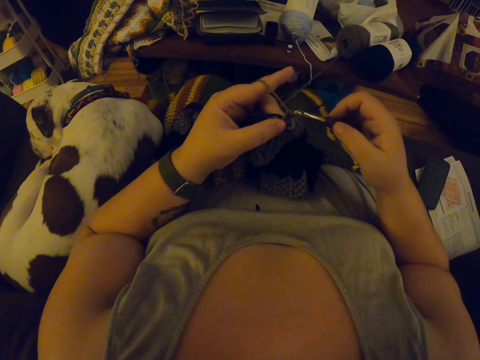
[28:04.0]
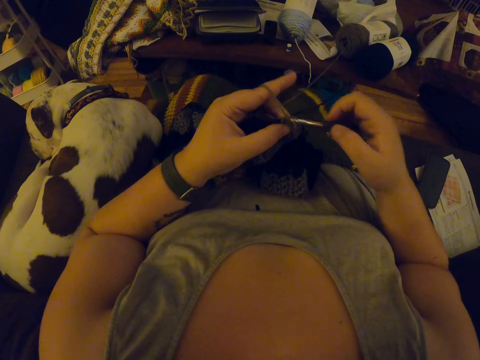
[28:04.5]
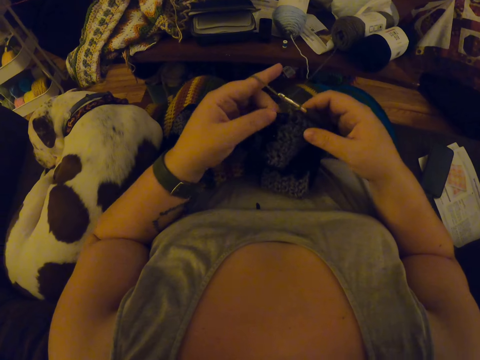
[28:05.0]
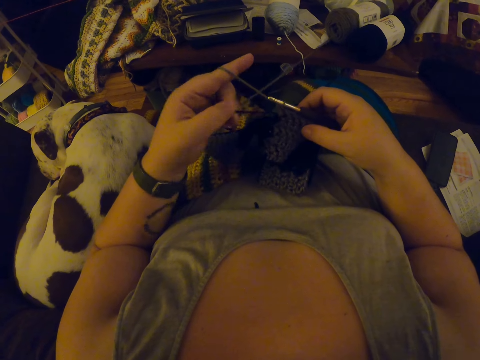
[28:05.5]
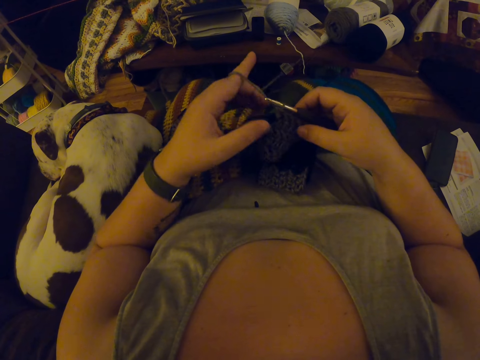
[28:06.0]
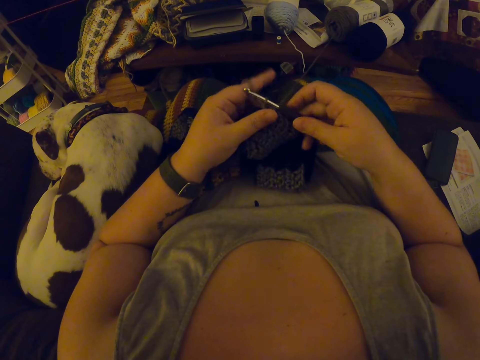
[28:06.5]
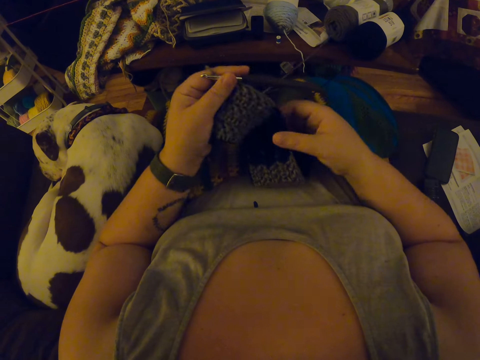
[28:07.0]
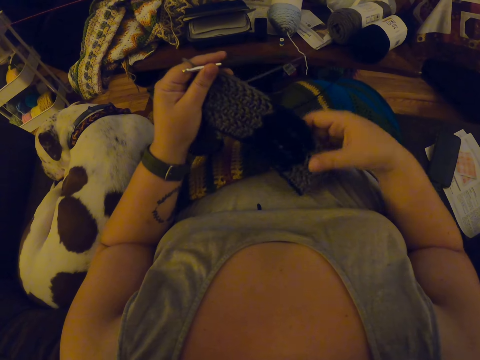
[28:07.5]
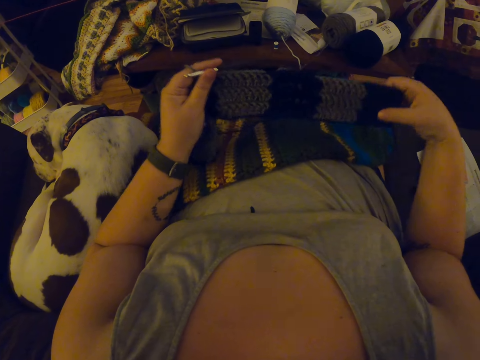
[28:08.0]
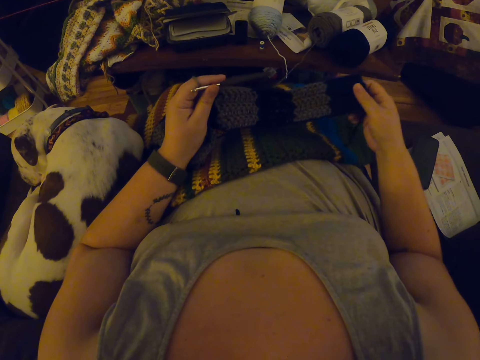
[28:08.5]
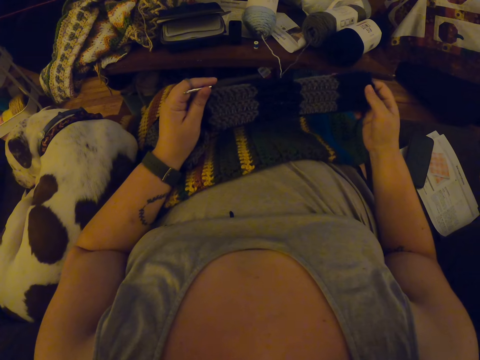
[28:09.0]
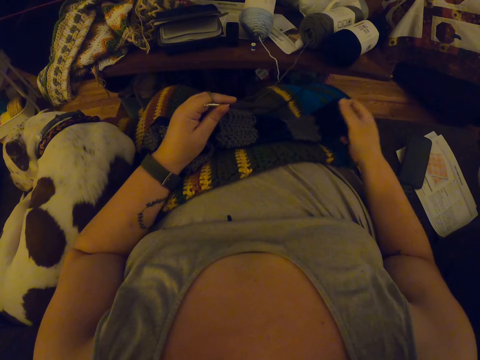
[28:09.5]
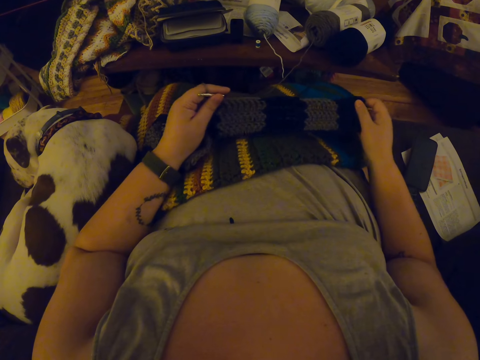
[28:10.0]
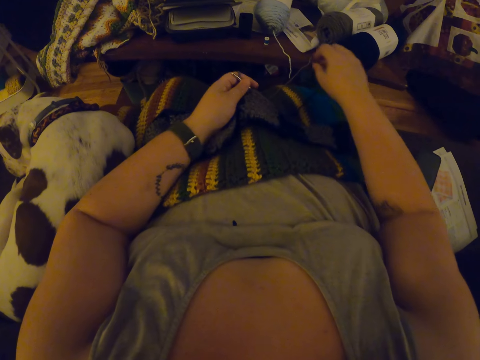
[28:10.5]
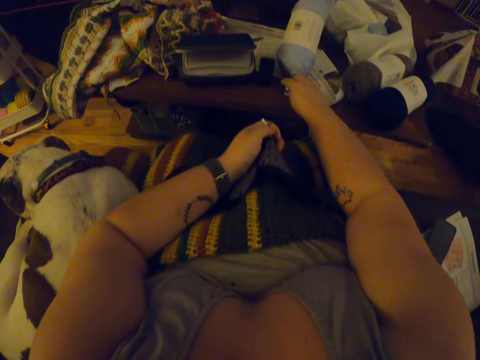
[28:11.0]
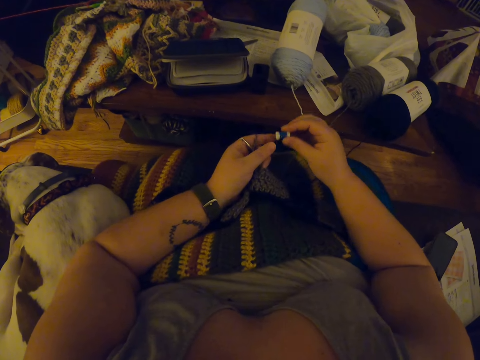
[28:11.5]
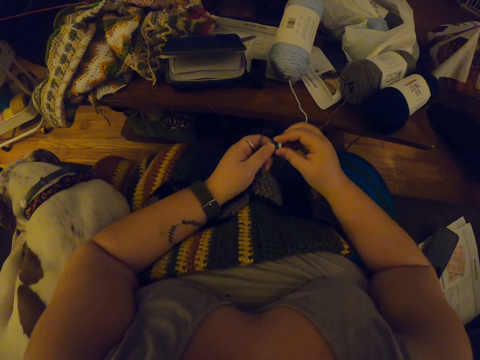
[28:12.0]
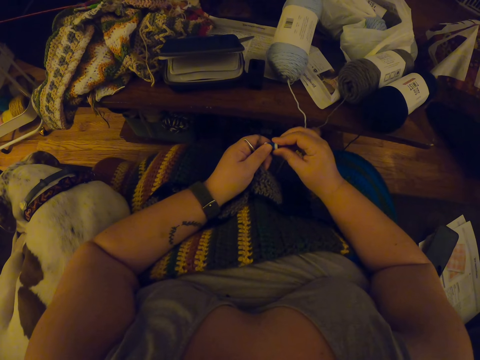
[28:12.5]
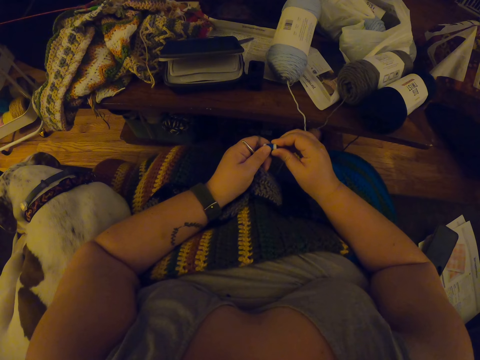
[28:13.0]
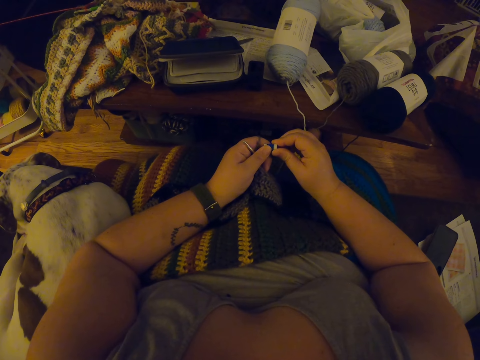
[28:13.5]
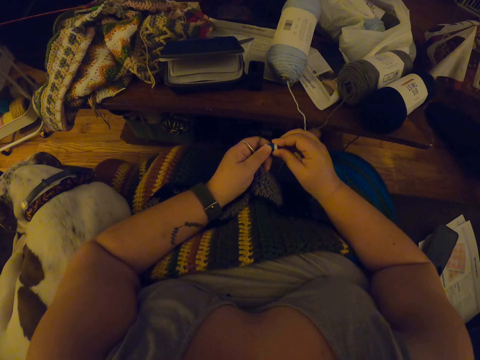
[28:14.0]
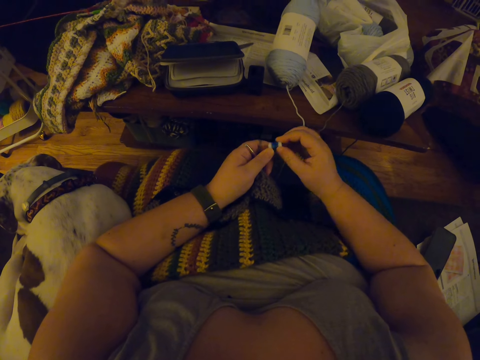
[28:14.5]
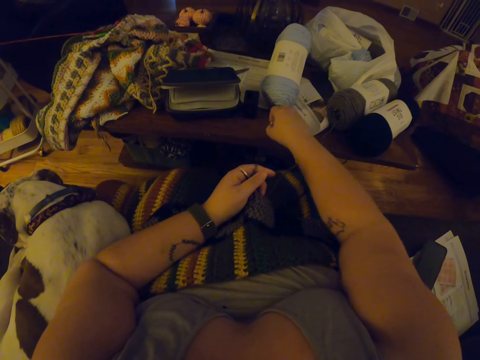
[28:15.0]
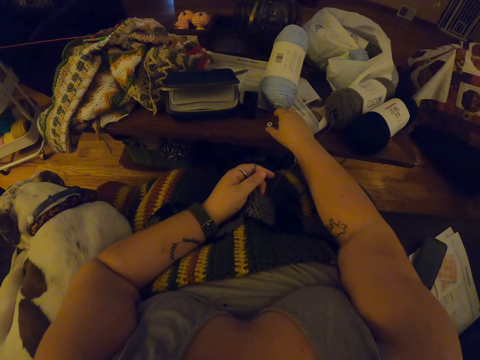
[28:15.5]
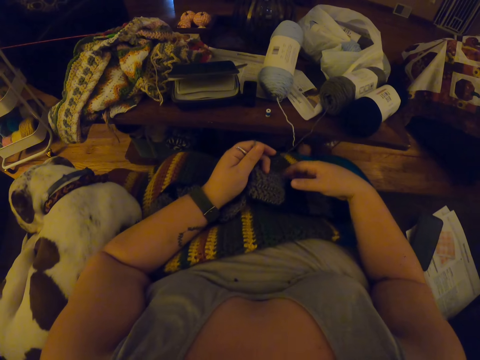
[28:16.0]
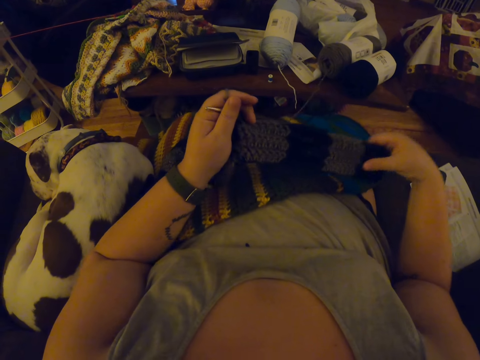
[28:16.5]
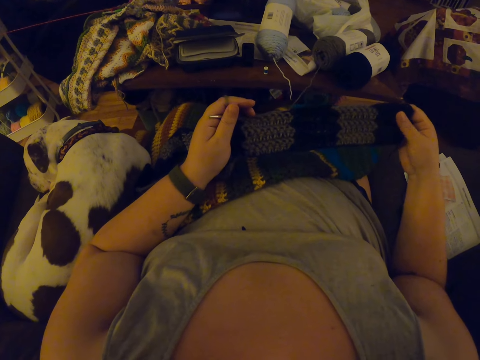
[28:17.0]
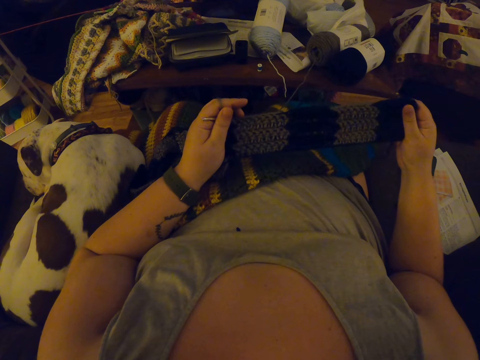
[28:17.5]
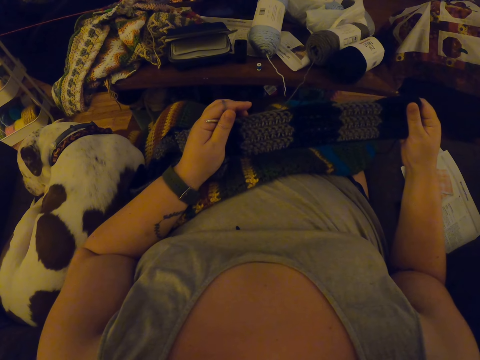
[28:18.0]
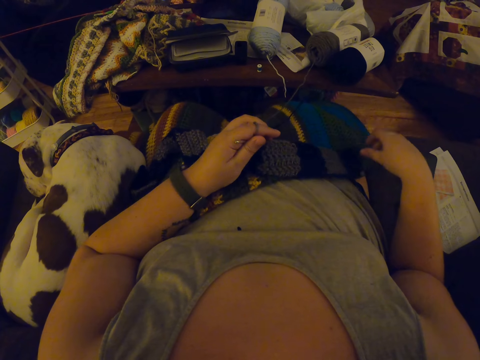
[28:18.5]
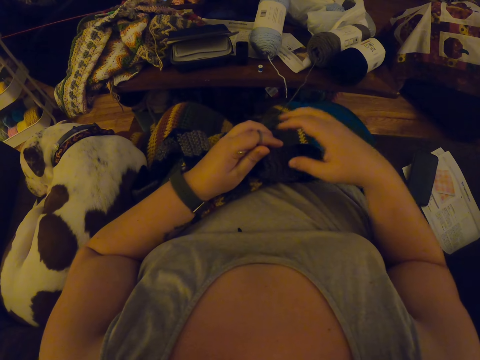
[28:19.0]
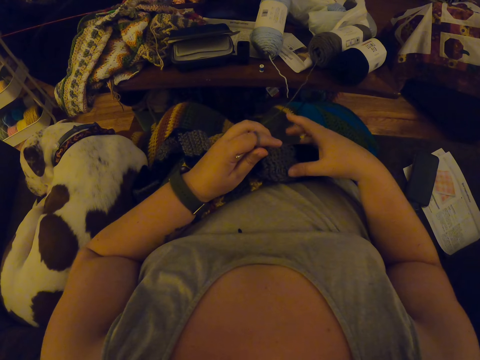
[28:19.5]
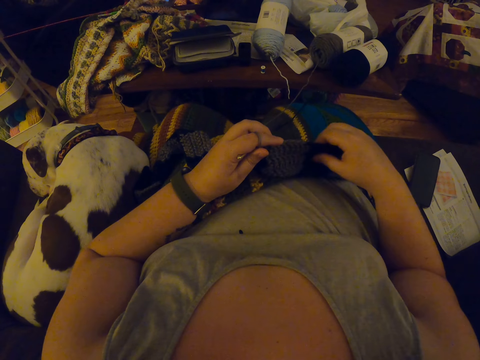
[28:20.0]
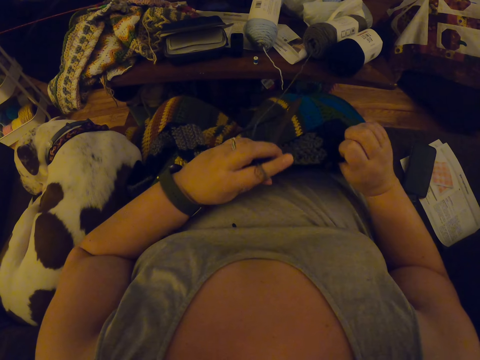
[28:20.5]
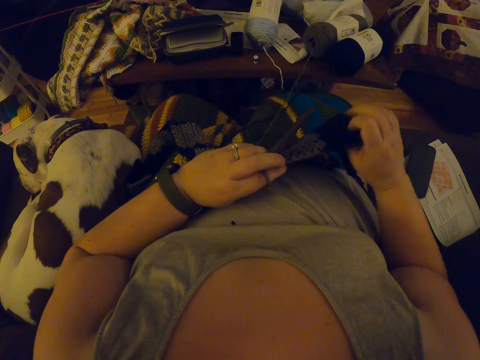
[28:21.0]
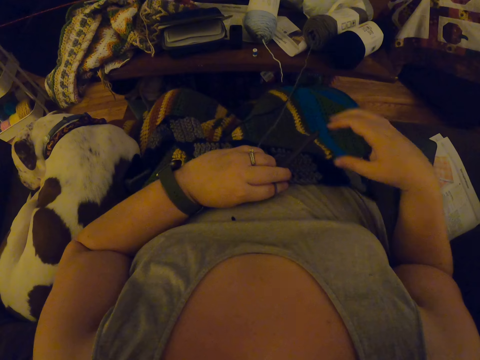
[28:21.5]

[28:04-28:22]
The camera wearer looks at the piece of cloth. She adjusts the crochet with her hands. She picks up a thread cone from the table with her right hand. She holds the thread cone with both hands. She drops the thread cone on the table with her right hand. She adjusts the crochet with her hands. She looks at the cloth.

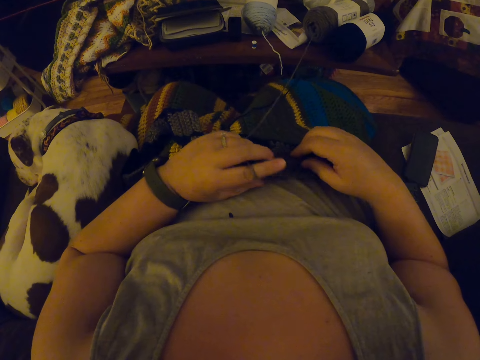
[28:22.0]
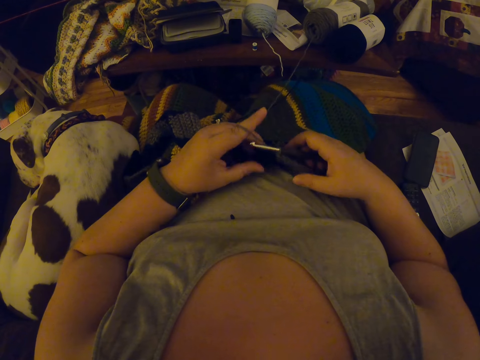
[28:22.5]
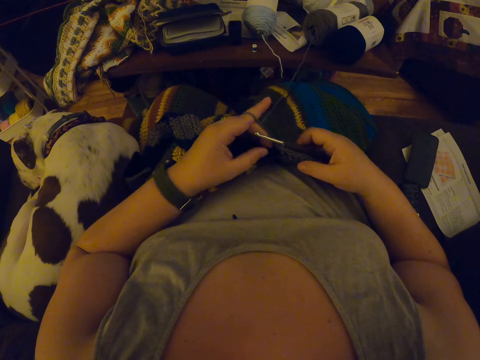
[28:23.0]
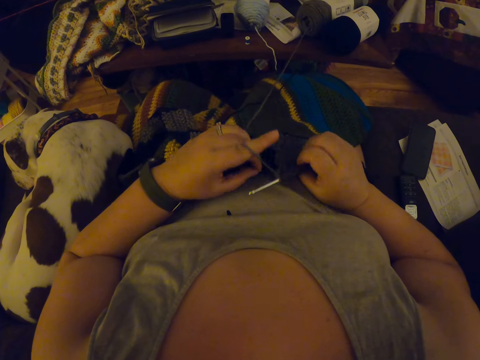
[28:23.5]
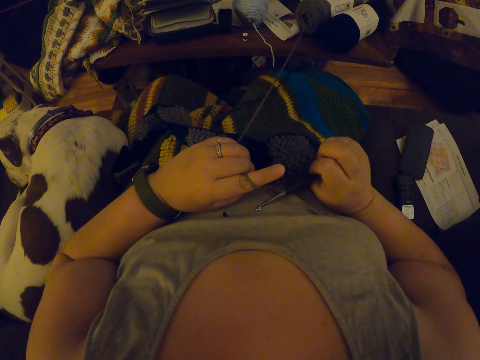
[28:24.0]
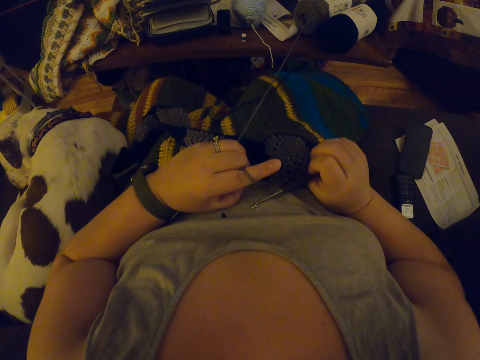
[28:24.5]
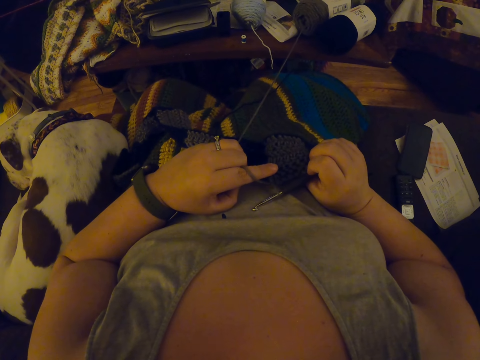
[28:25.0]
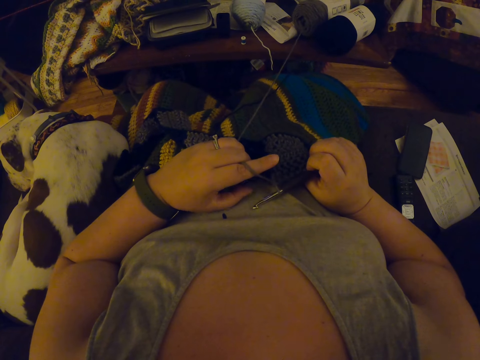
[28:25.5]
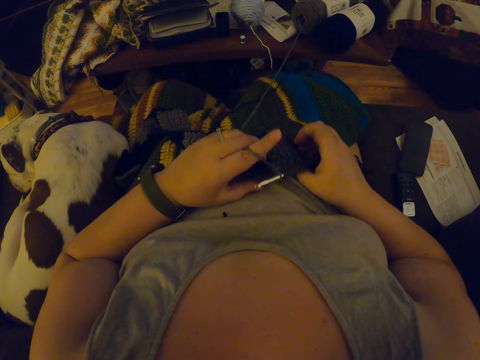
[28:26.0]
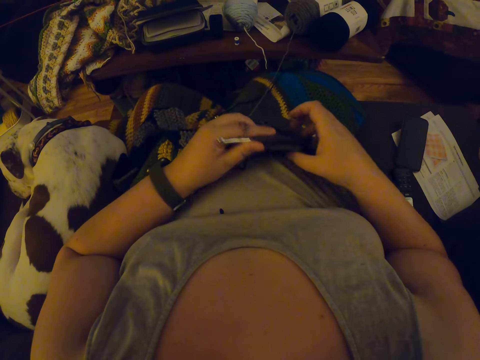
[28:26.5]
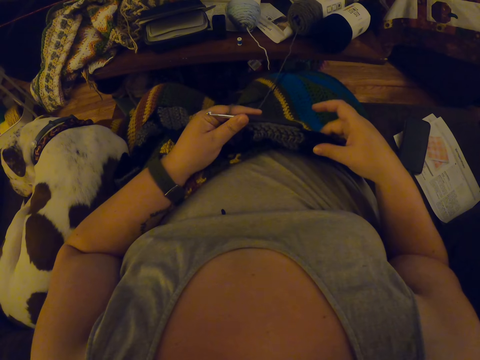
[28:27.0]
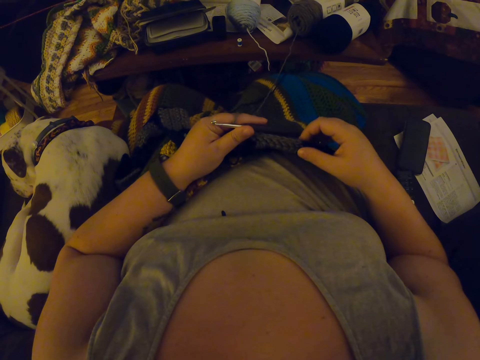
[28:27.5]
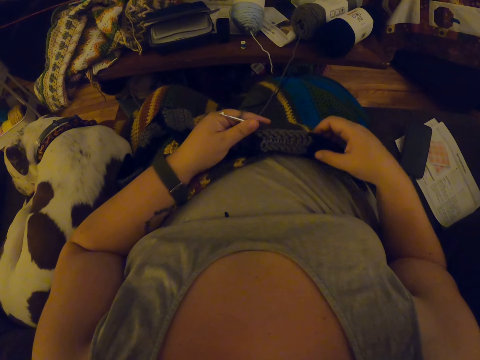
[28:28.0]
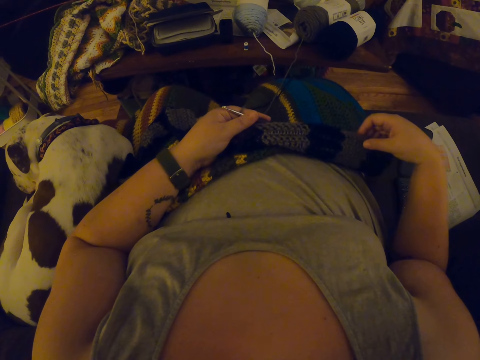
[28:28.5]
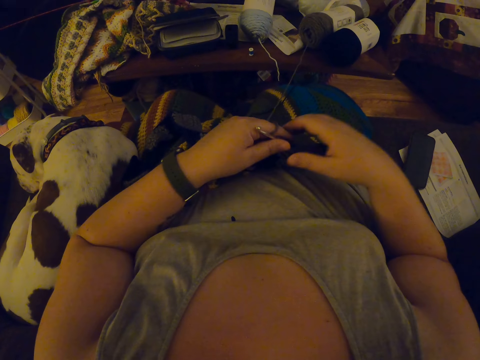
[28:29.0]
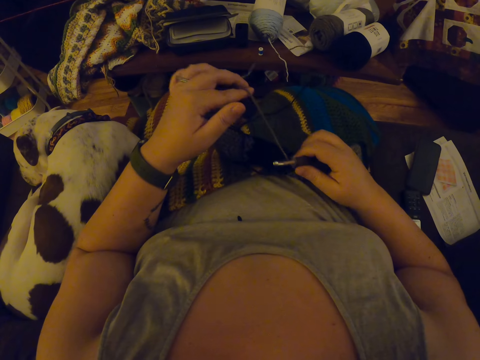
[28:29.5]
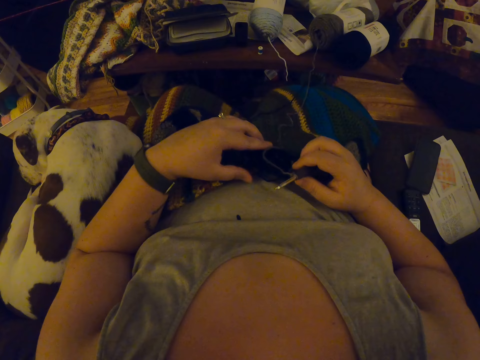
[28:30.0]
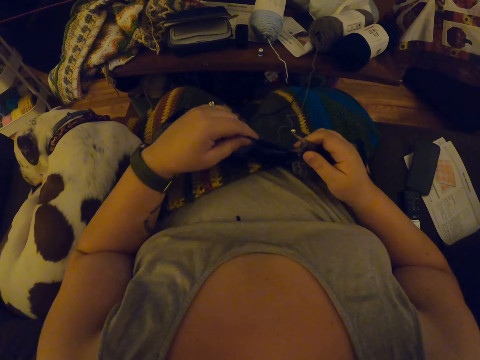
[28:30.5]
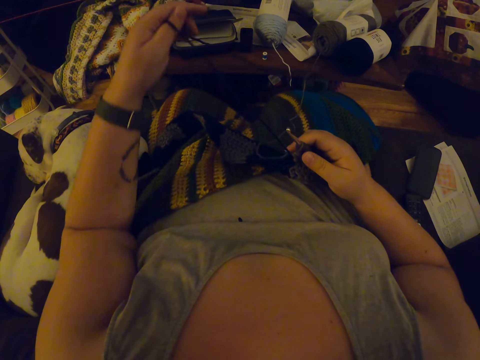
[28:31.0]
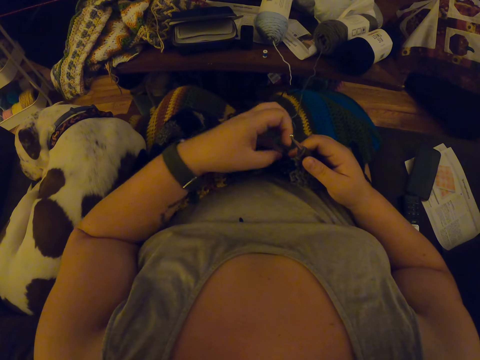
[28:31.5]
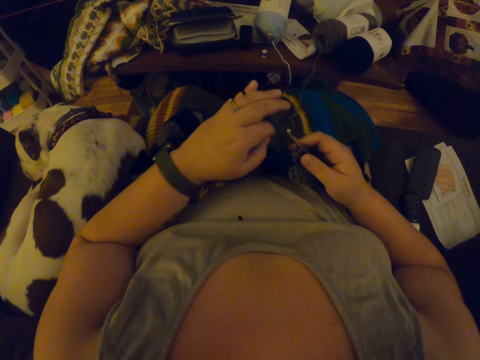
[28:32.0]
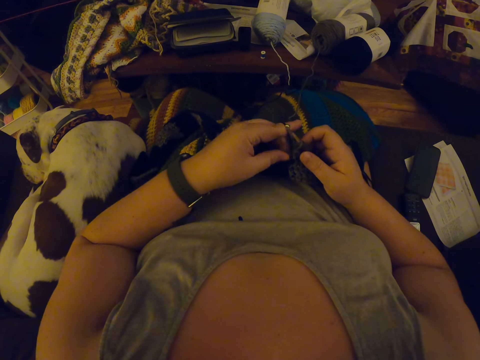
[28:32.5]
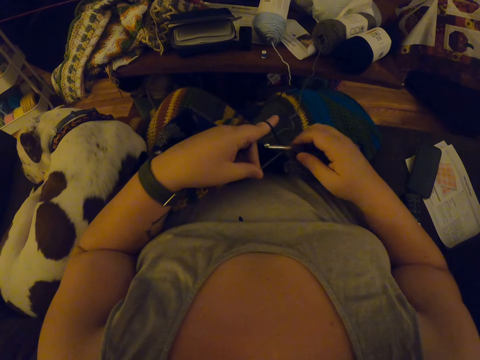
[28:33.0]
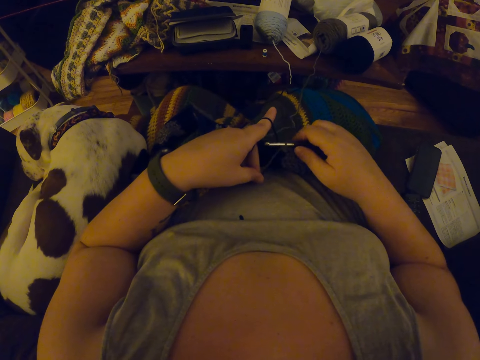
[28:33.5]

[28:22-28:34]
The camera wearer crochets yarn with a crochet hook. She rolls the thread on her finger.
